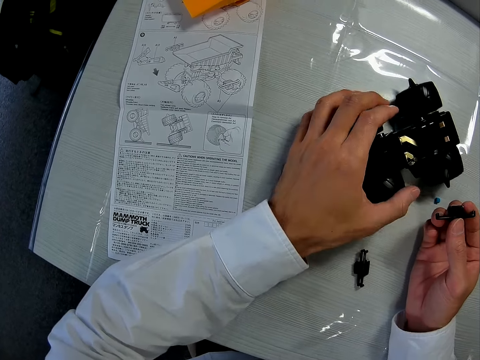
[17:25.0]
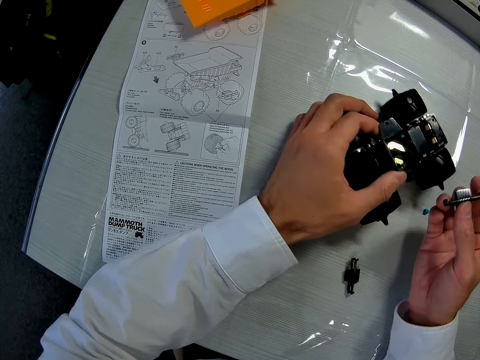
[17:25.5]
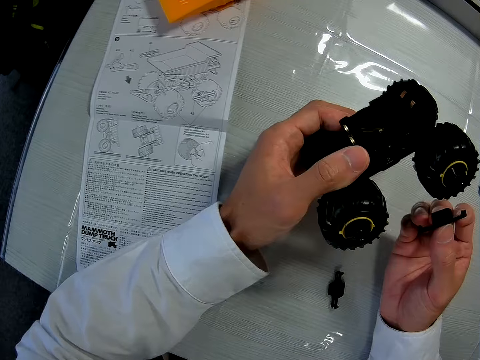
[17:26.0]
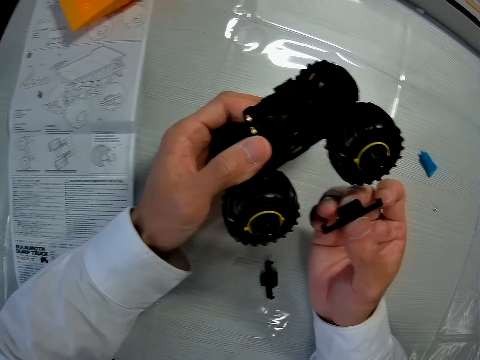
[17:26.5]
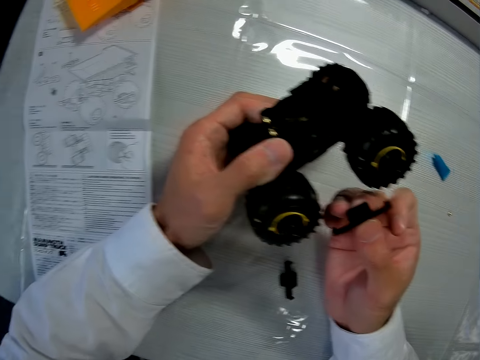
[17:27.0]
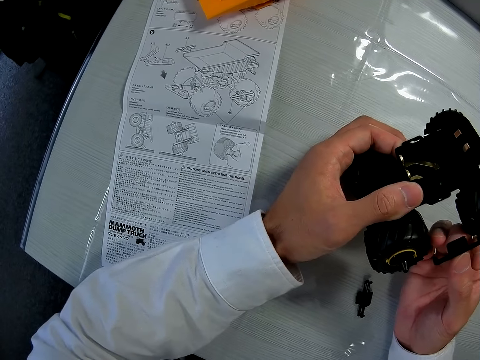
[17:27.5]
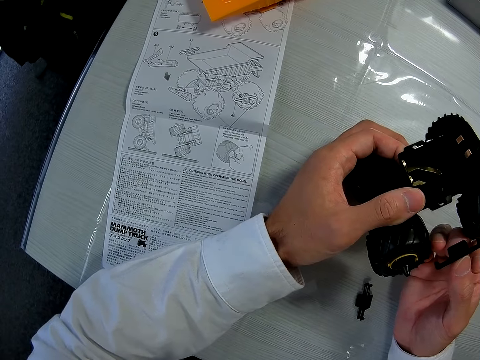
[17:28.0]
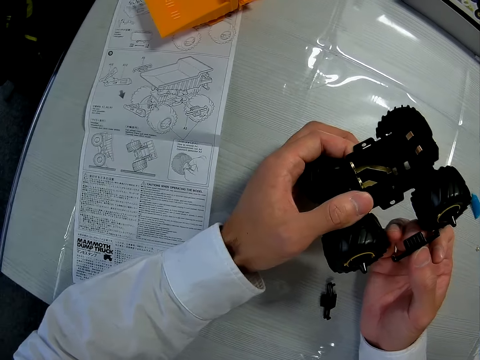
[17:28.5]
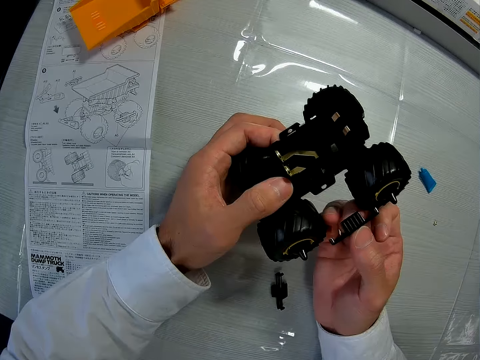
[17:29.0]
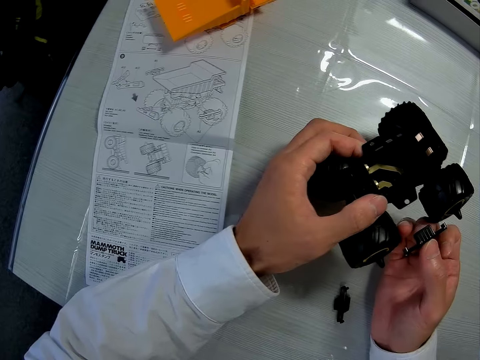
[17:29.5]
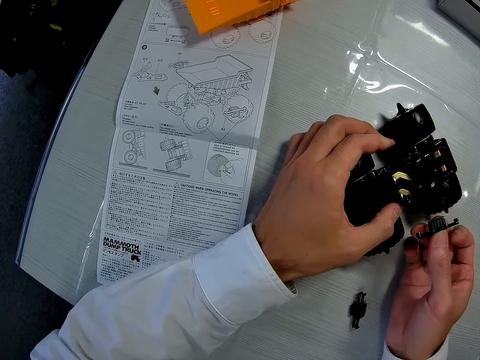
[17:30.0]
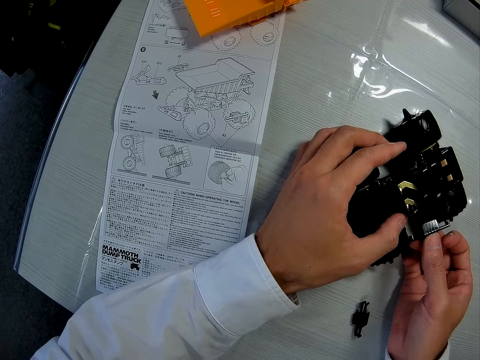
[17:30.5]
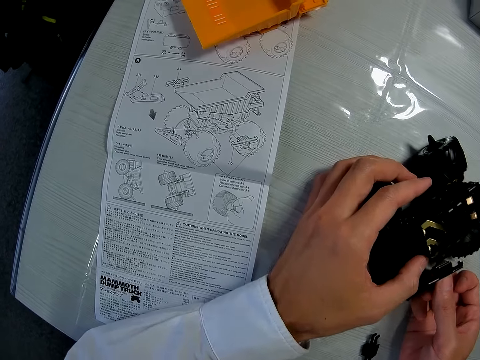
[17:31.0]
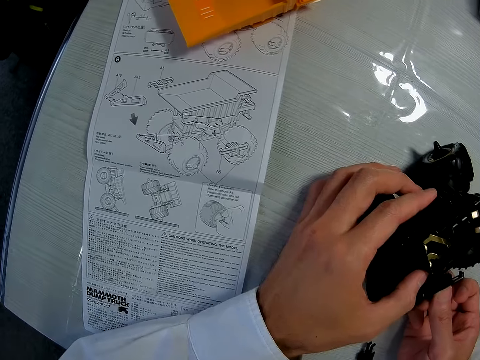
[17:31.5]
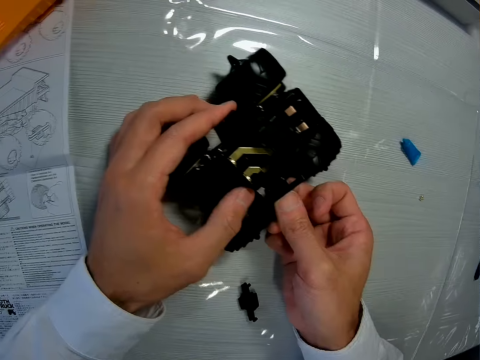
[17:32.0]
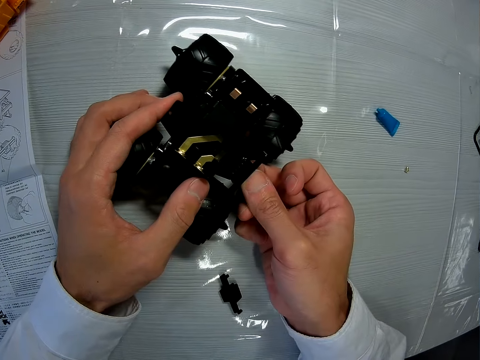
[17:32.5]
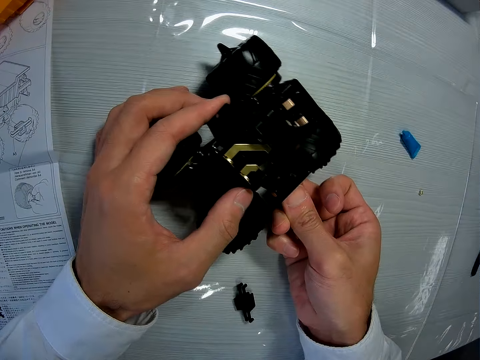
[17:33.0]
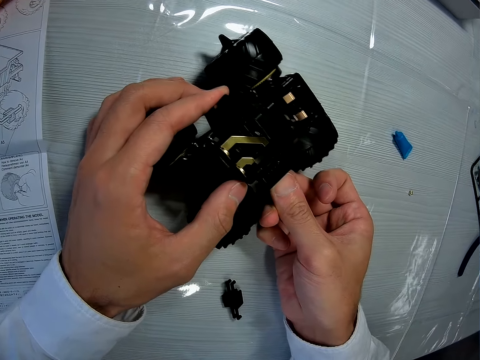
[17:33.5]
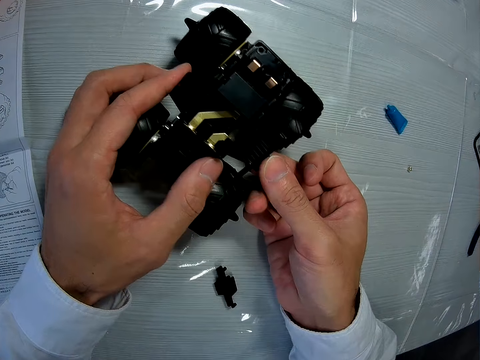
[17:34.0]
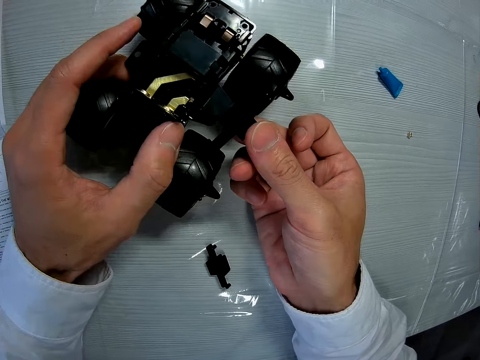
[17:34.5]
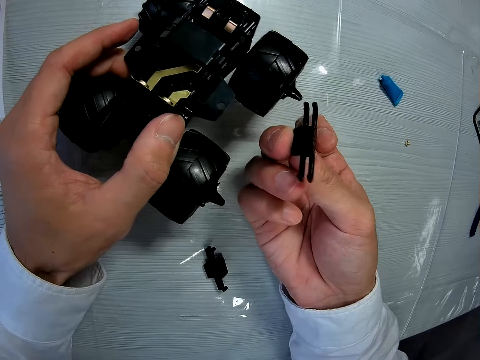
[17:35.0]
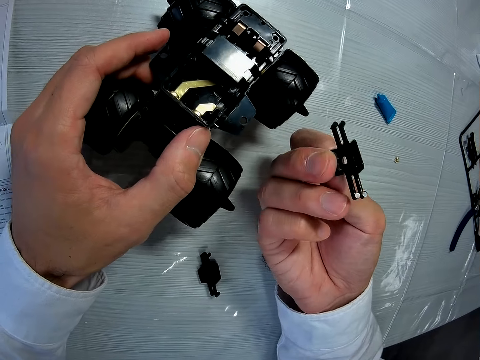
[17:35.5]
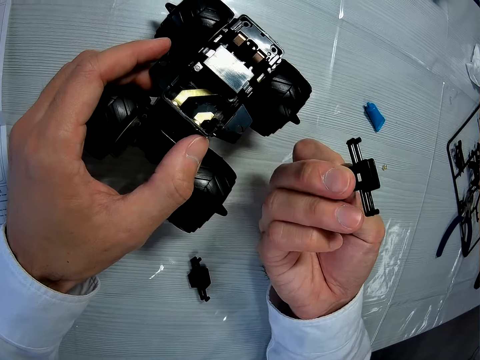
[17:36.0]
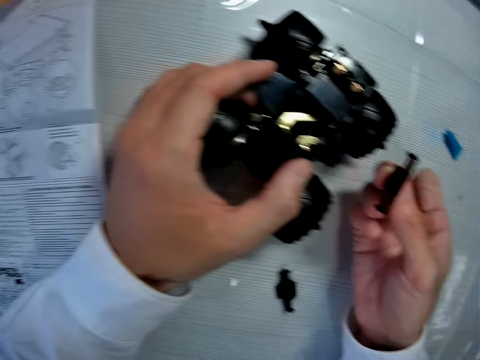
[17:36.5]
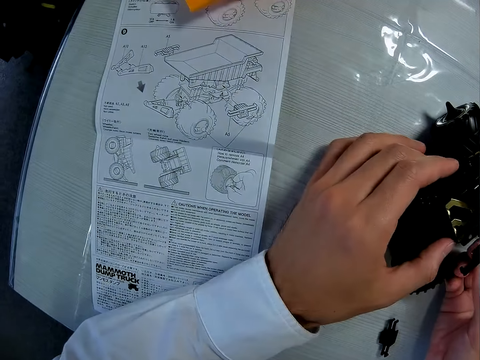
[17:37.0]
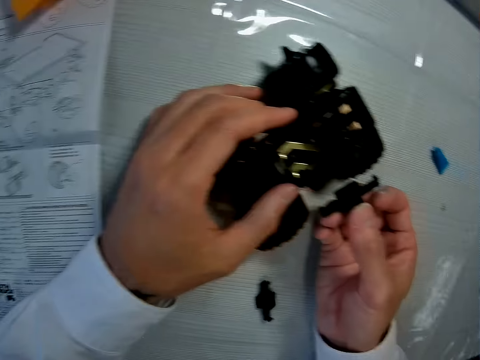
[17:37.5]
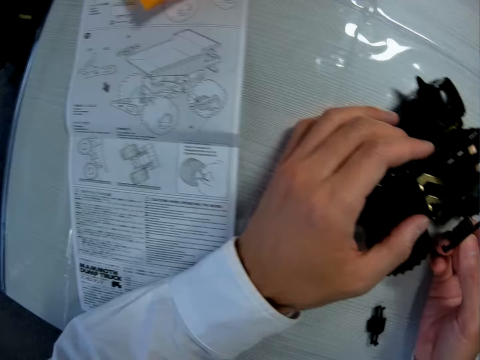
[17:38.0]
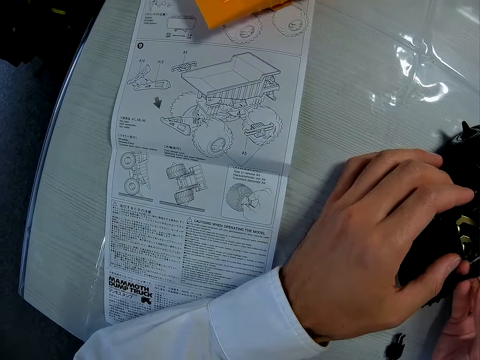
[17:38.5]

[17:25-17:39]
The camera wearer picks up the toy truck from the table. They take the toy wheel. They drop the toy truck on the table. They join the toy plastic wheels.

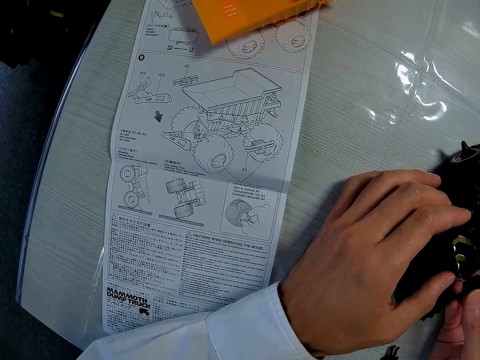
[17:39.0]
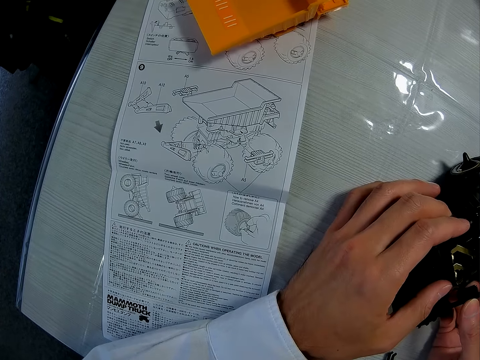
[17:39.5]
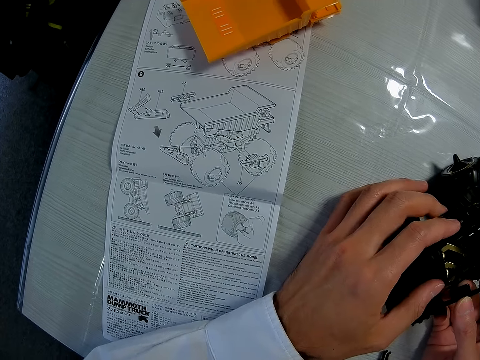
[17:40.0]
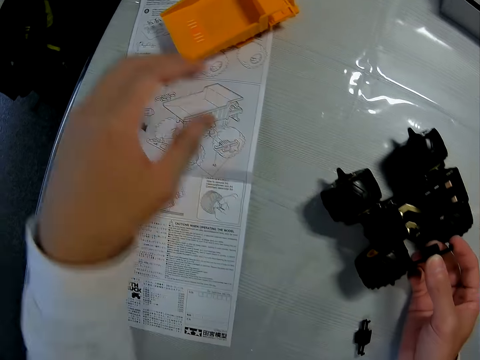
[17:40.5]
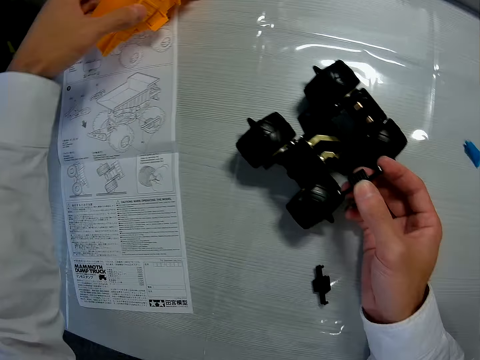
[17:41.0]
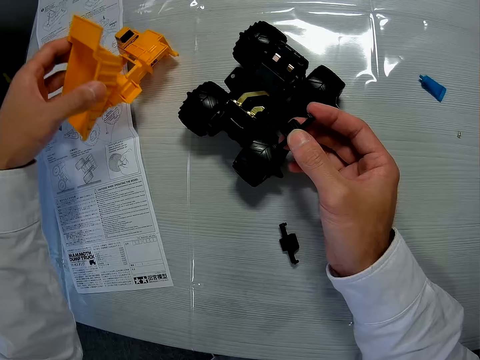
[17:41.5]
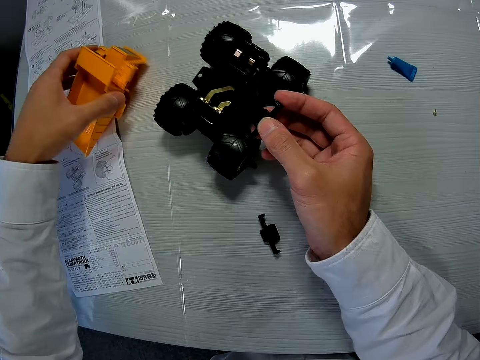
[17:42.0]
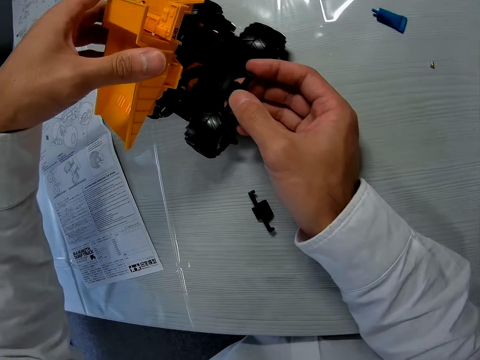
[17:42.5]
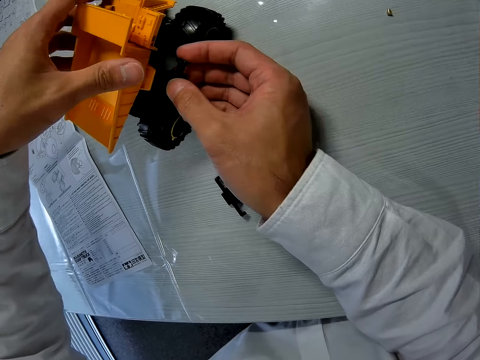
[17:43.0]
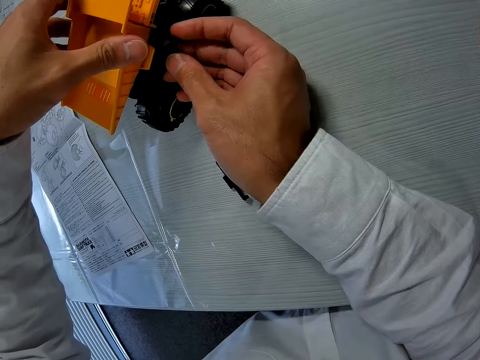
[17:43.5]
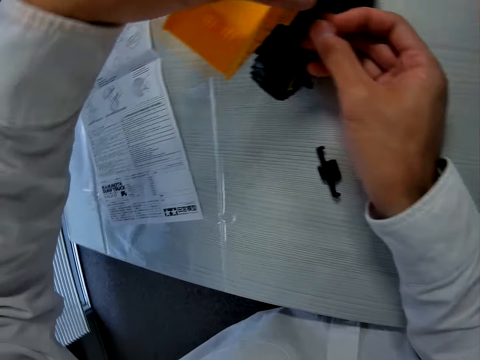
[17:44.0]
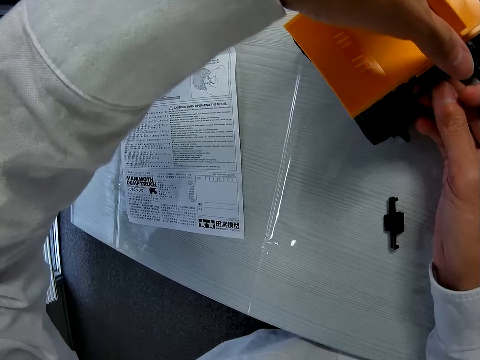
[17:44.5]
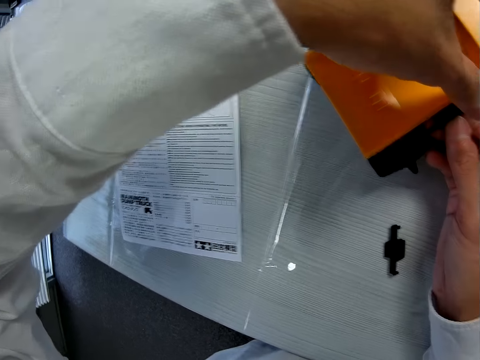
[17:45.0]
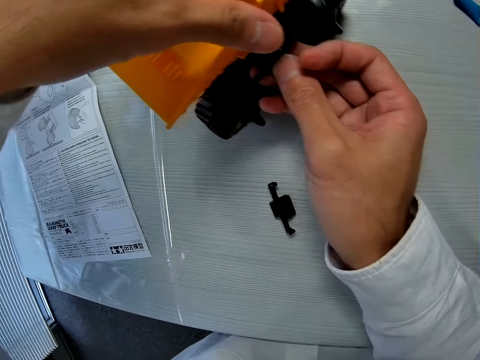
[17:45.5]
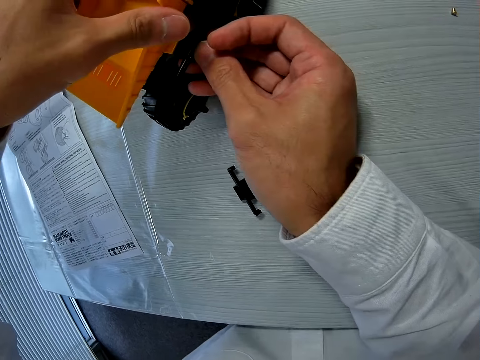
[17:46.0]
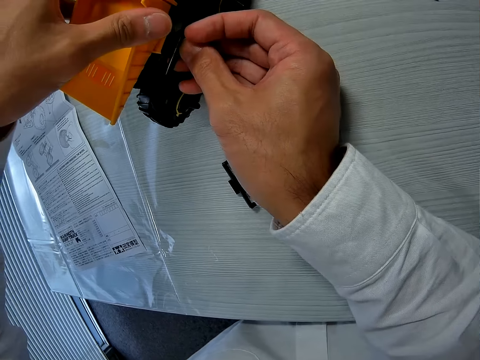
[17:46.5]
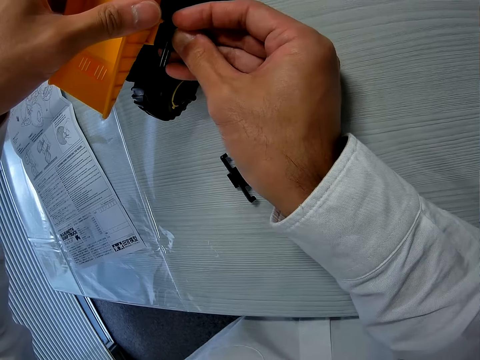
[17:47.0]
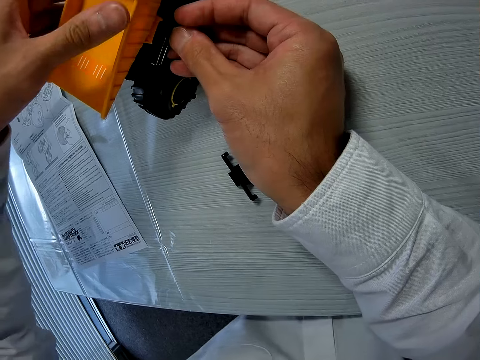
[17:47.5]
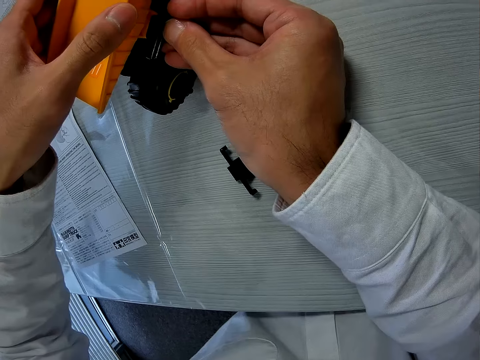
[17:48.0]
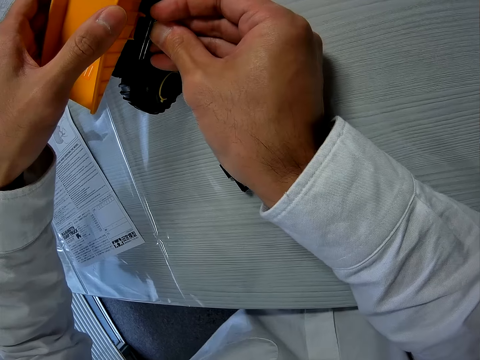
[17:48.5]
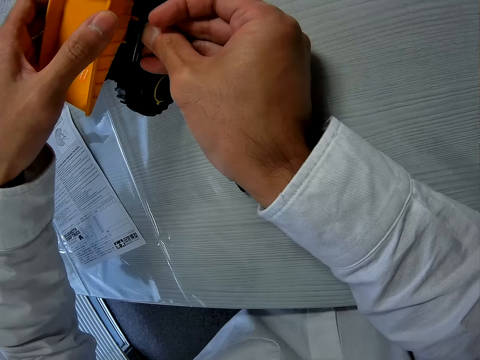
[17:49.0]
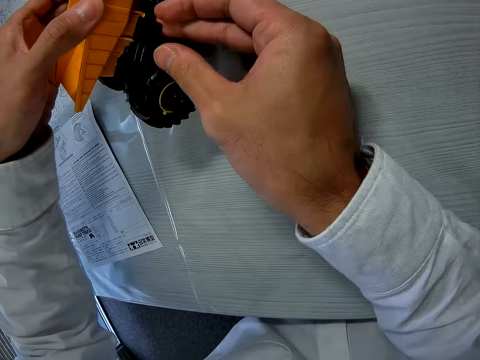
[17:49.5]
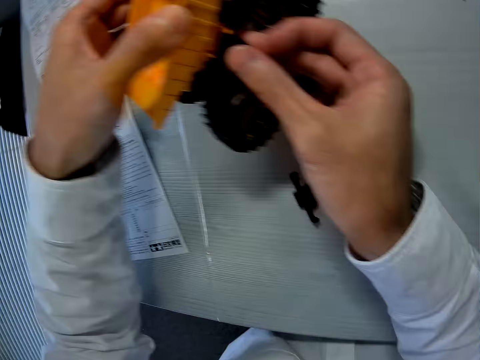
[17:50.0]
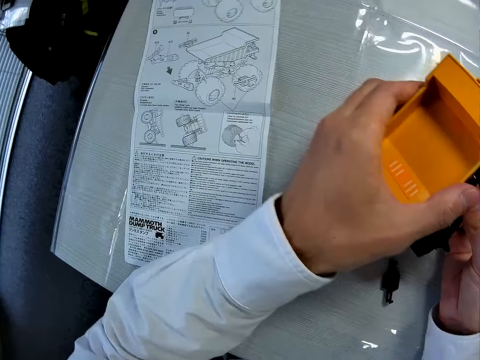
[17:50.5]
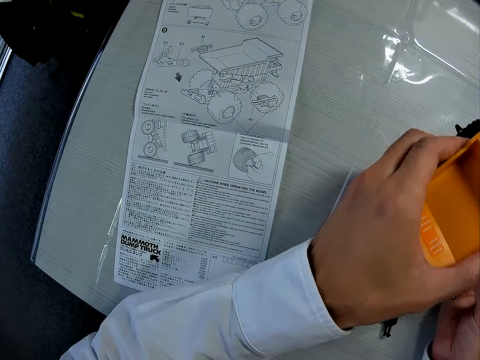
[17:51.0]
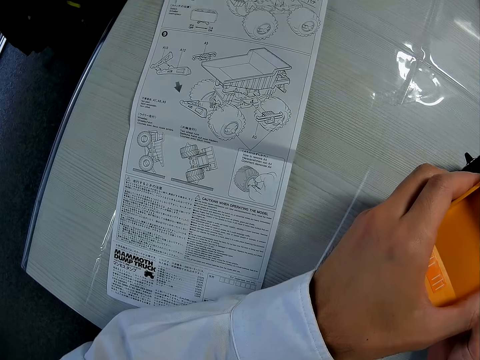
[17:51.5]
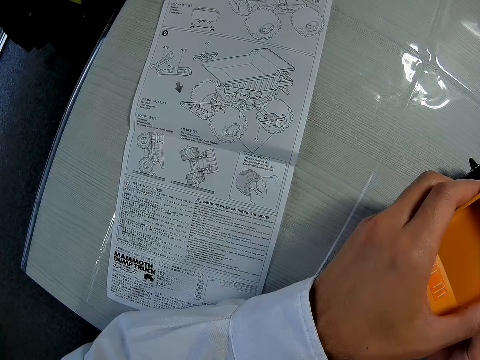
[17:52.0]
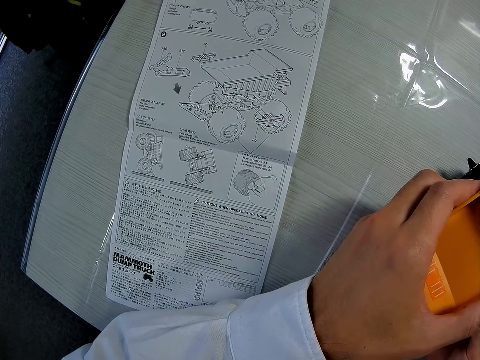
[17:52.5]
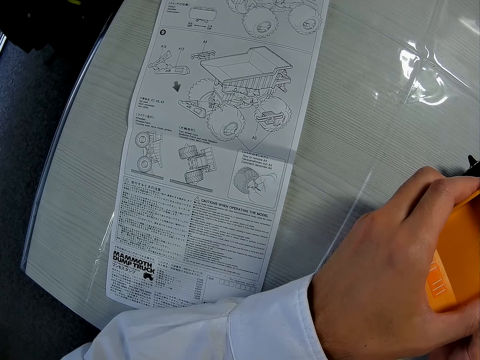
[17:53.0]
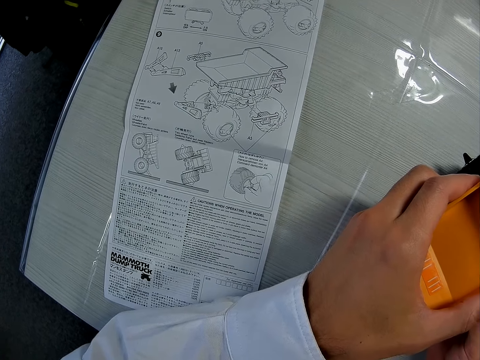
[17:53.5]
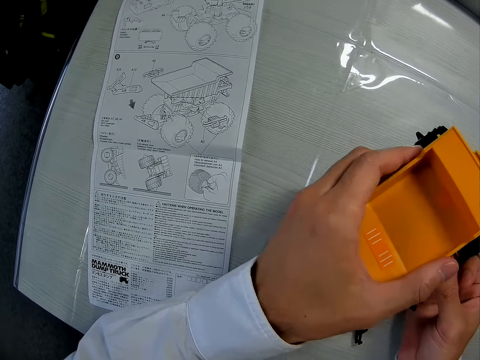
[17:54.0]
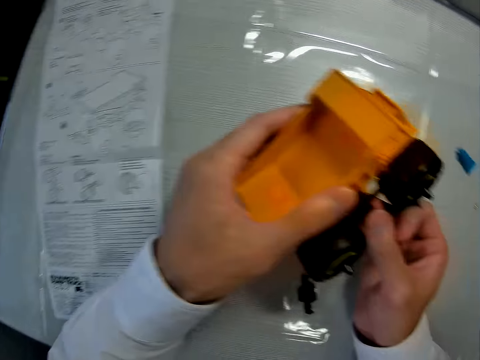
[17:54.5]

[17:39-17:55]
The camera wearer picks up a yellow plastic from the table. They drop the yellow plastic on the table. They pick up the yellow plastic from the table. They attach the yellow plastic to the toy truck. They use a piece of plastic to clip the yellow plastic to the toy truck.
